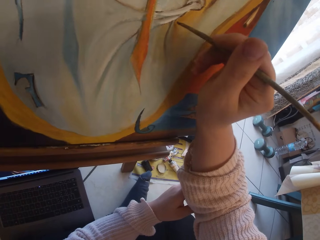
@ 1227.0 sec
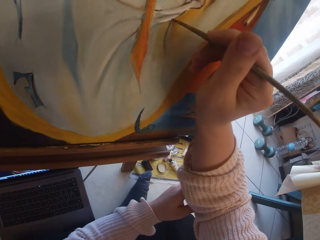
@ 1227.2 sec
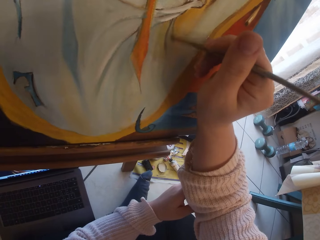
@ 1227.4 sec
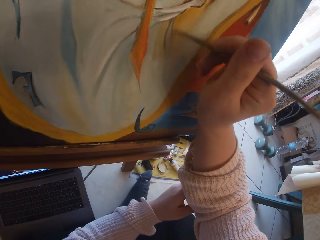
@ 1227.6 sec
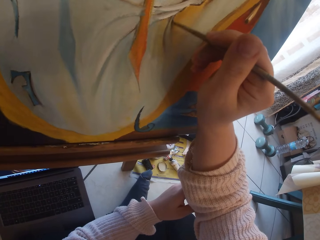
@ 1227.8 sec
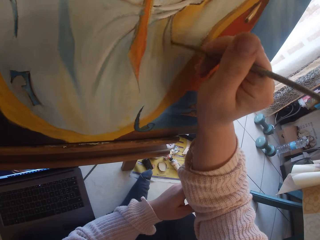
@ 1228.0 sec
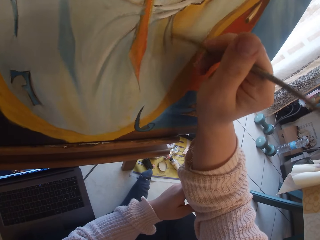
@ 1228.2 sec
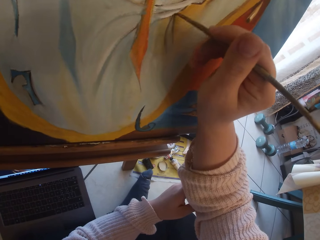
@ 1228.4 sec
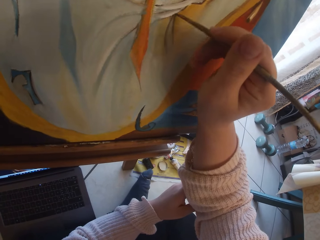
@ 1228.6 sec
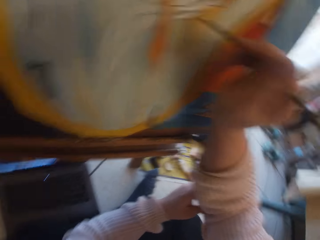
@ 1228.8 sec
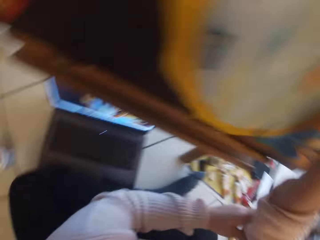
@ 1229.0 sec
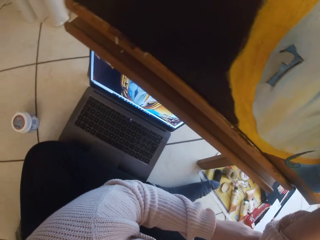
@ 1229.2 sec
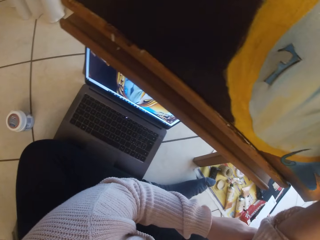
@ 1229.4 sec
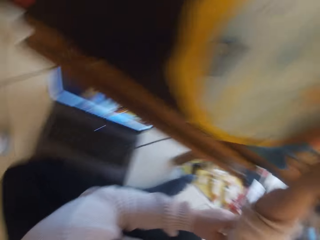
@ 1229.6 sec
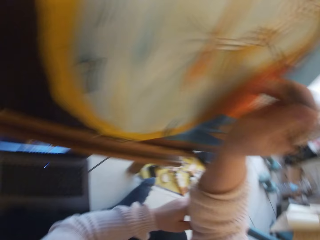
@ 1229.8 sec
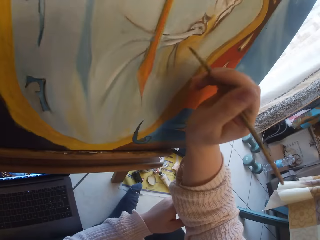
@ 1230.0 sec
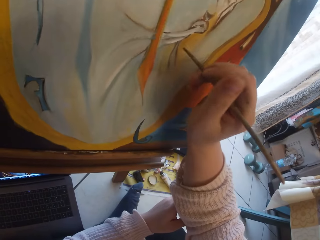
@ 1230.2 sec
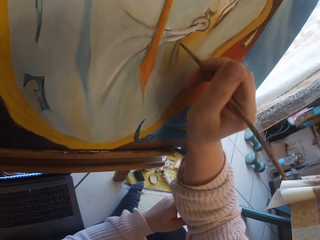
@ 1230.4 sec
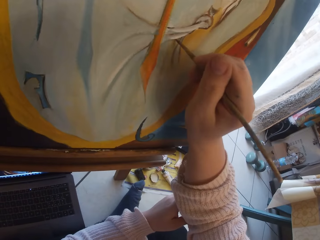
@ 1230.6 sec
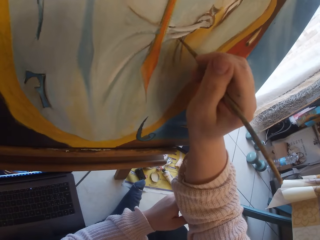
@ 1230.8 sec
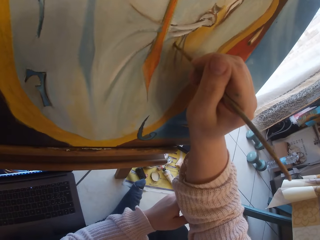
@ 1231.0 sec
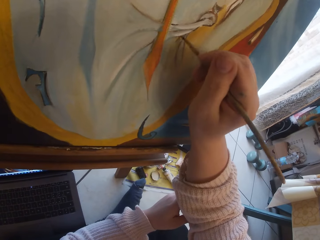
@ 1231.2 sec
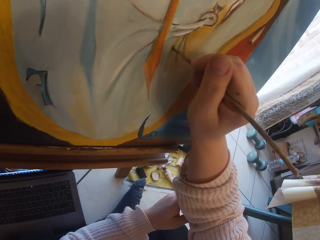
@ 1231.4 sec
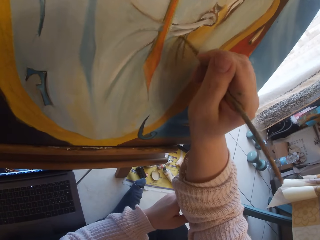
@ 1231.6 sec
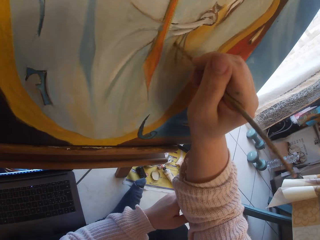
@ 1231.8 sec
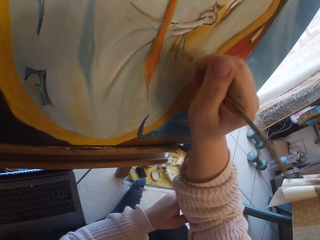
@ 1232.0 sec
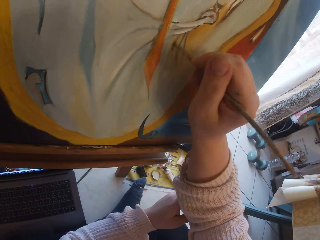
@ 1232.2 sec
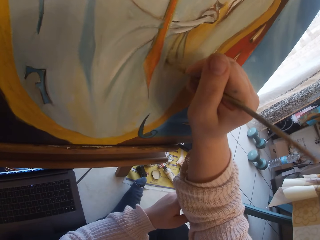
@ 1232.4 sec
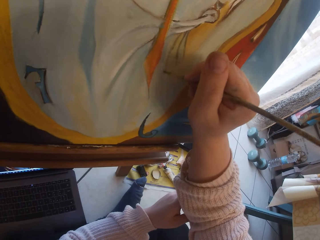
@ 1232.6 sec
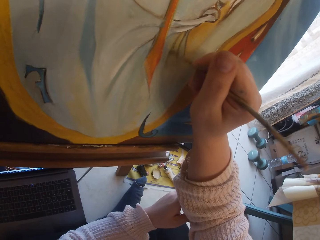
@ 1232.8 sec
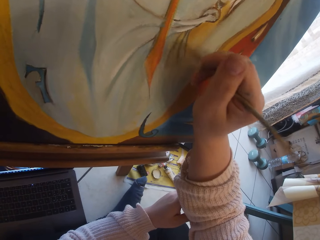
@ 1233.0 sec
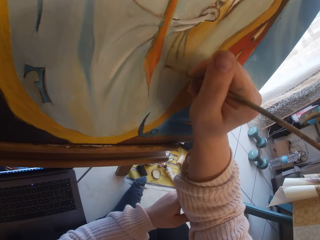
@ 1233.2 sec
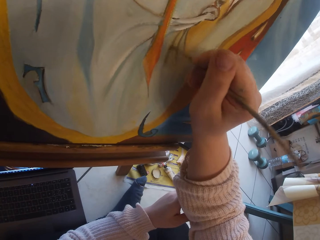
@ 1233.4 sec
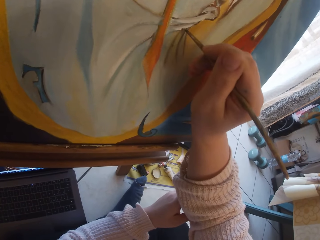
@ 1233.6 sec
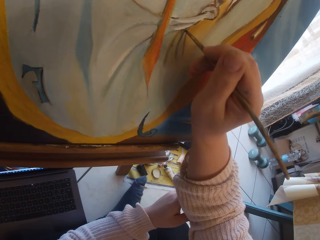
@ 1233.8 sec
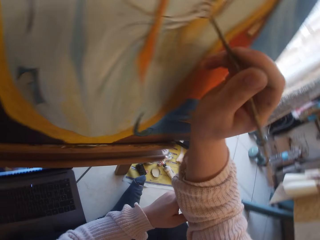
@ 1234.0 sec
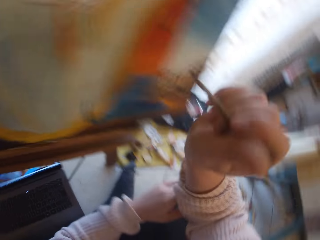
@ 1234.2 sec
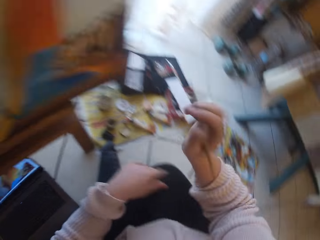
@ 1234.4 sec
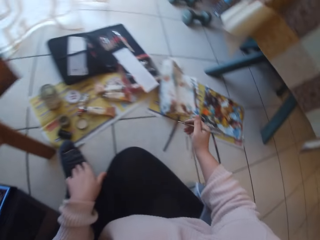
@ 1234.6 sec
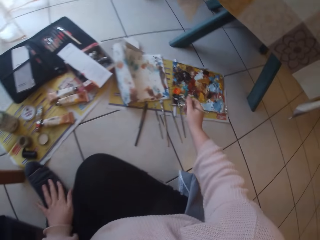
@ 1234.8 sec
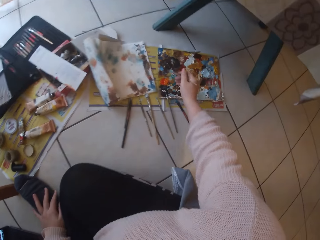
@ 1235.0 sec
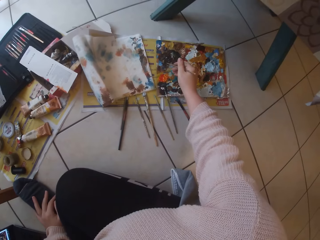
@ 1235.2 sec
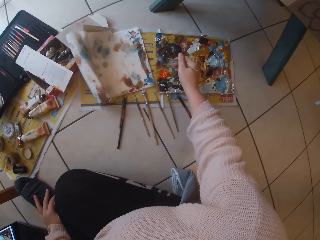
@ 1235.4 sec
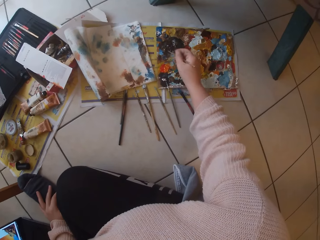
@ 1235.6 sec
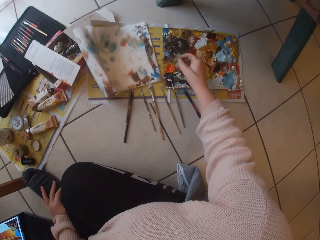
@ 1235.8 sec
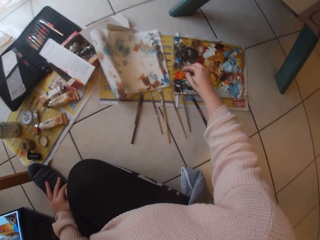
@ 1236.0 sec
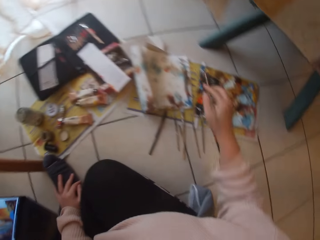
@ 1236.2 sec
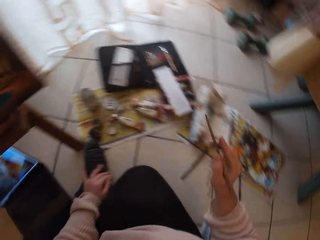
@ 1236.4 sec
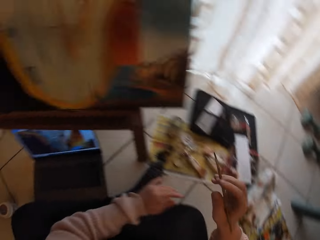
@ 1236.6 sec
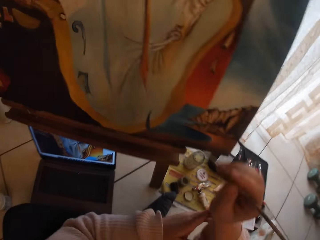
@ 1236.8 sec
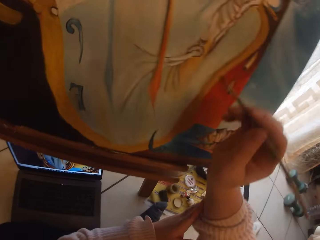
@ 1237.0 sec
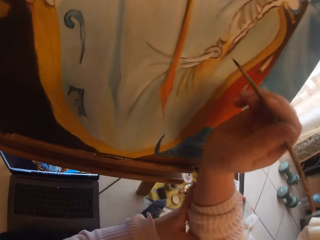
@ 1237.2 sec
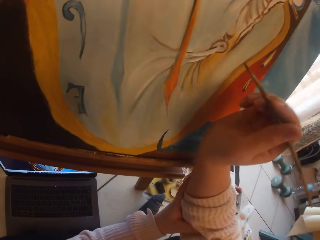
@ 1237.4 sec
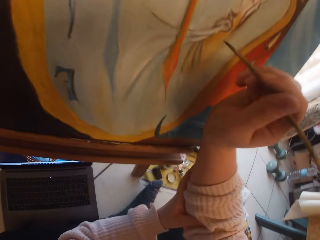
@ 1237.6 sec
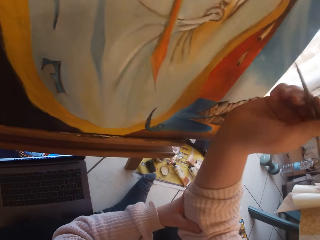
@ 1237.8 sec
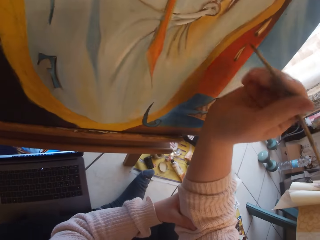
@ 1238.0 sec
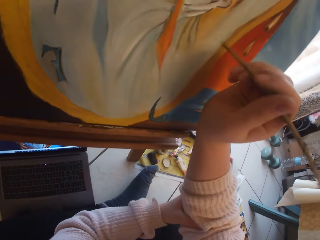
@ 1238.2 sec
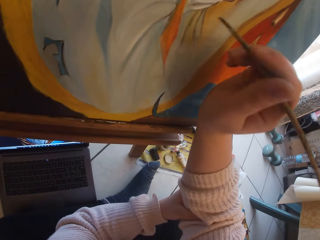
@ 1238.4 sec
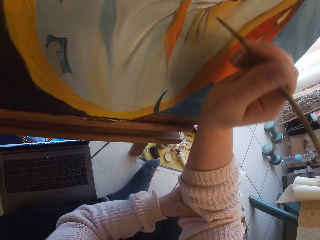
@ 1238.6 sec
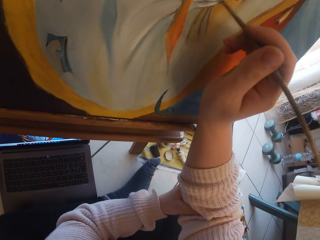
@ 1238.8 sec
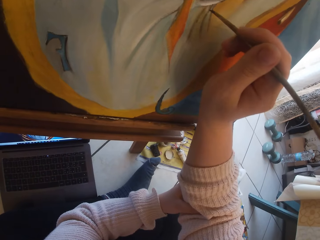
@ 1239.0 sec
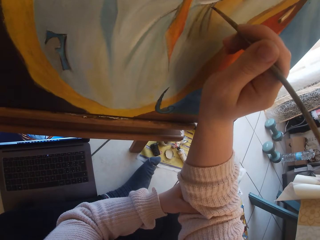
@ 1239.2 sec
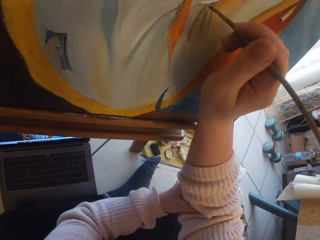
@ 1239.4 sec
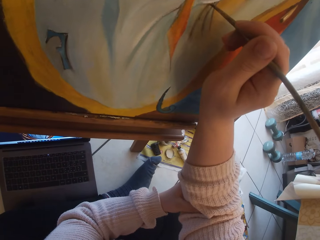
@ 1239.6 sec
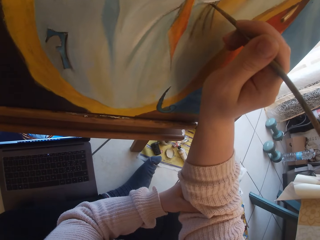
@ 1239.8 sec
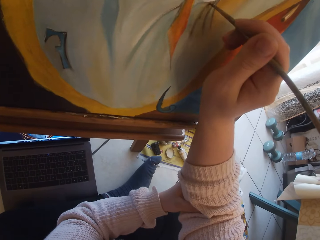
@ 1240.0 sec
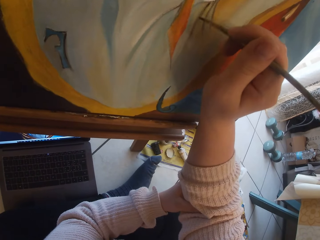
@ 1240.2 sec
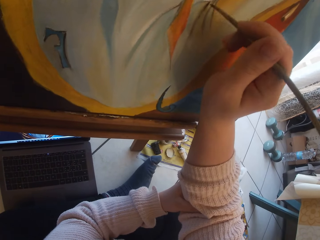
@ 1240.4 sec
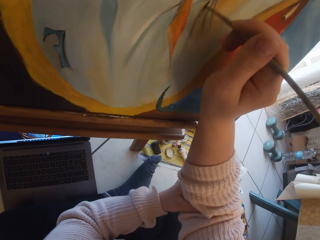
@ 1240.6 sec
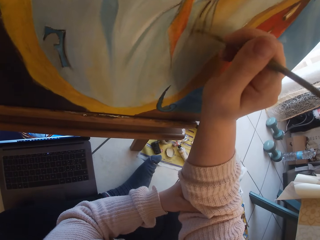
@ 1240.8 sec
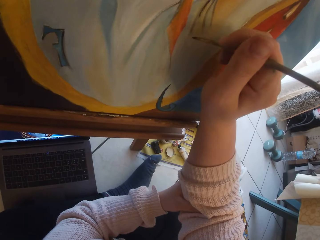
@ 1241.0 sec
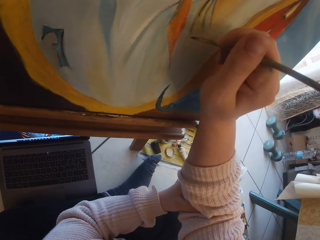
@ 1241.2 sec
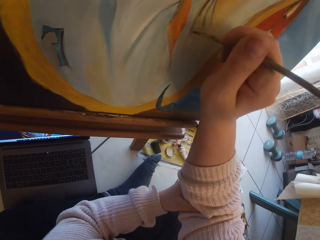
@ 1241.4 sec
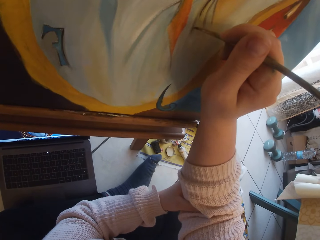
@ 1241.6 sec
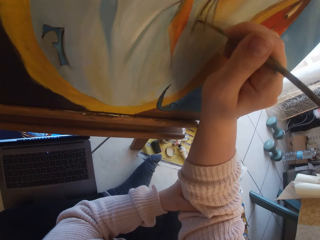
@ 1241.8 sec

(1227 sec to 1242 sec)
The camera wearer looks at the end side of the painting. She paints. She scoops paint from the pallet on the ground with the paintbrush in her right hand. She paints the image from the laptop on the ground on canvas using the paintbrush in her right hand.

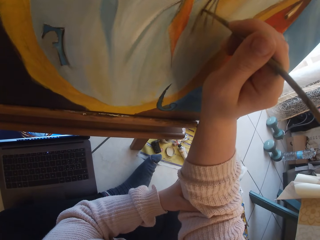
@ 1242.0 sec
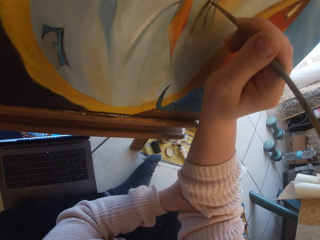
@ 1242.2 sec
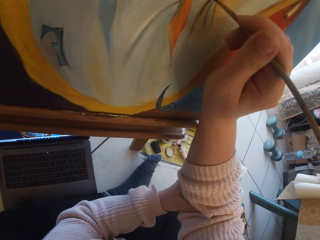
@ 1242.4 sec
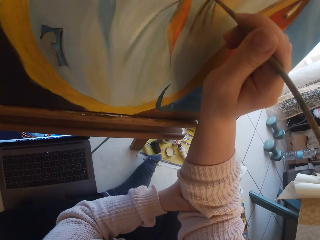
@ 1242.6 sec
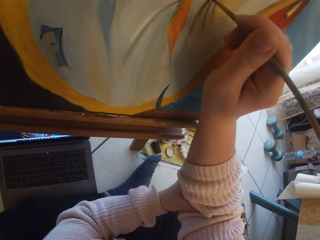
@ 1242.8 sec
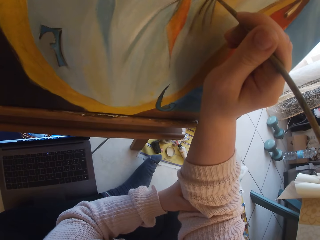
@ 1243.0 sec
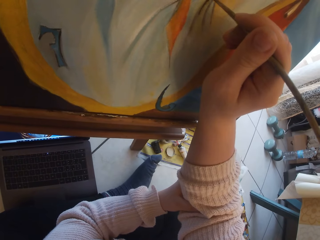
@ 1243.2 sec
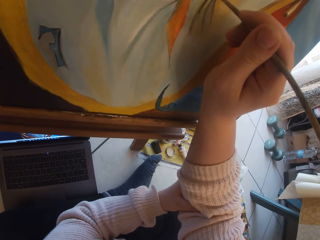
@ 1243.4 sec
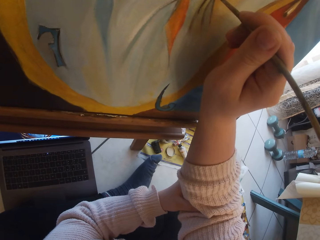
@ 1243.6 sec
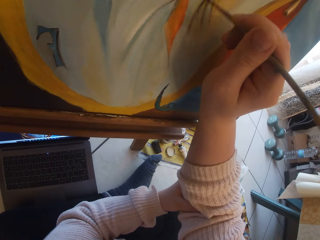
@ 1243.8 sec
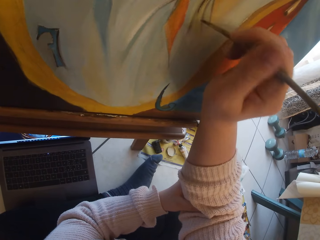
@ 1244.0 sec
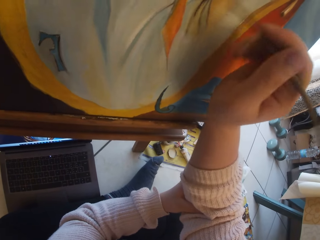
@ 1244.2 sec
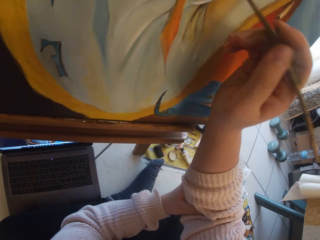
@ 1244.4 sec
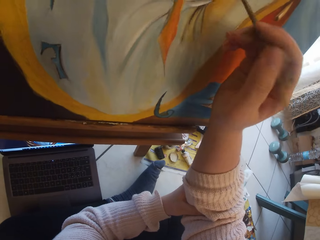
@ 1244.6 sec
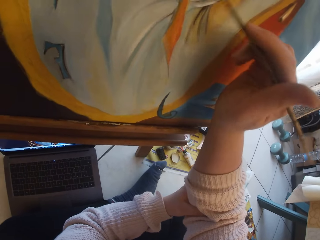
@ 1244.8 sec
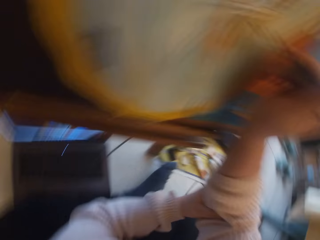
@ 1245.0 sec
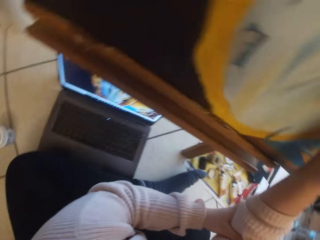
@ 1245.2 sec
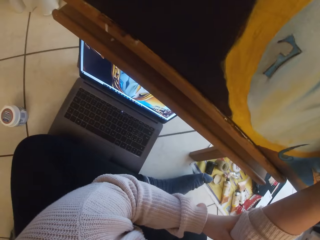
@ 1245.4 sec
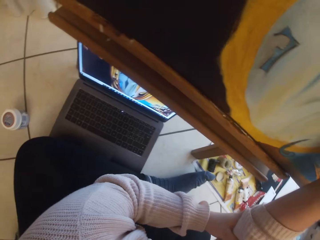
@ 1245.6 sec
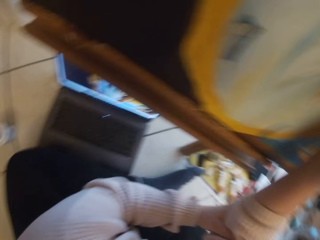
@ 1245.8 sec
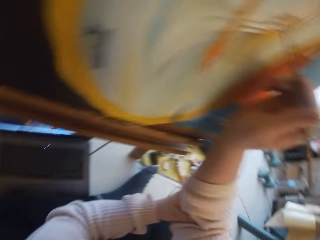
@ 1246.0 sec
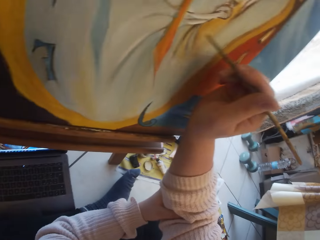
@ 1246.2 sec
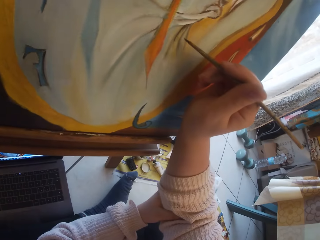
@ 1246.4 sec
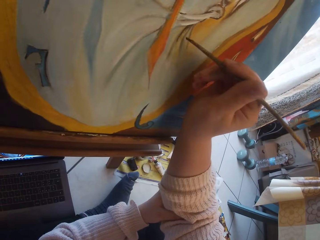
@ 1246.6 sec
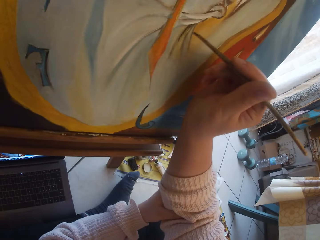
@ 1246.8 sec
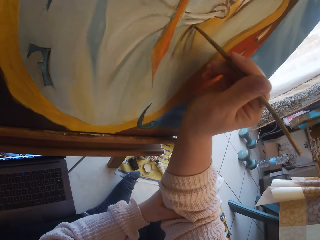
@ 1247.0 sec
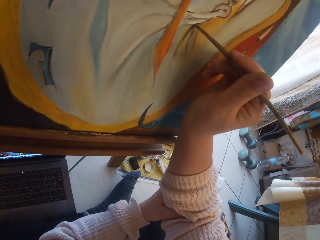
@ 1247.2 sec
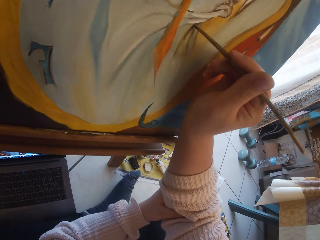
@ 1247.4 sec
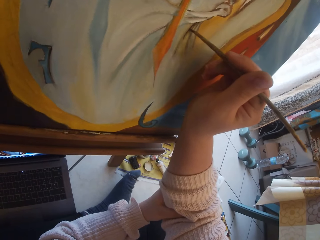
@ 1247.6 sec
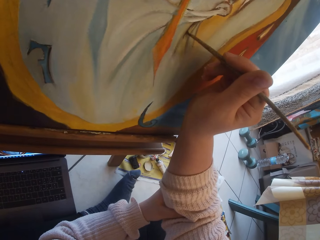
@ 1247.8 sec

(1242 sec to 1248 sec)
The camera wearer looks at the end side of the painting. They paint.
